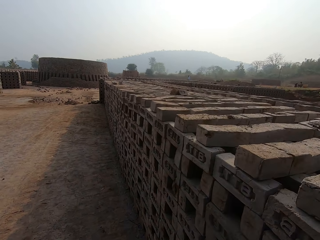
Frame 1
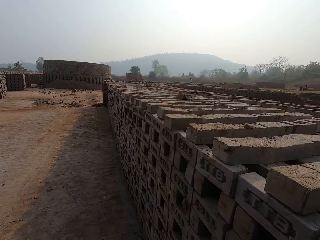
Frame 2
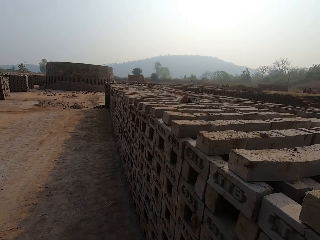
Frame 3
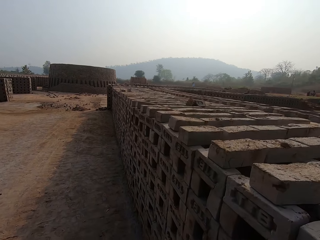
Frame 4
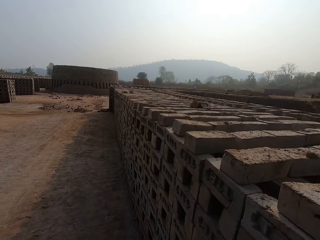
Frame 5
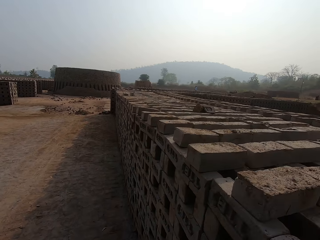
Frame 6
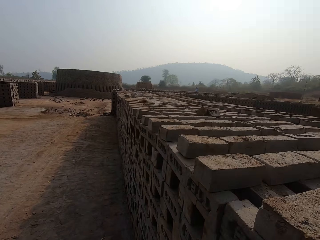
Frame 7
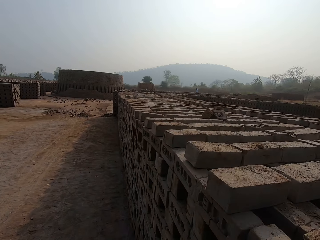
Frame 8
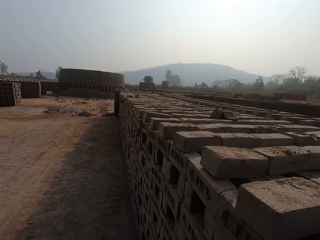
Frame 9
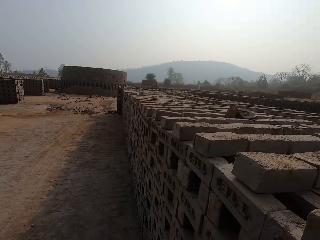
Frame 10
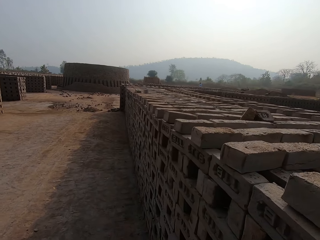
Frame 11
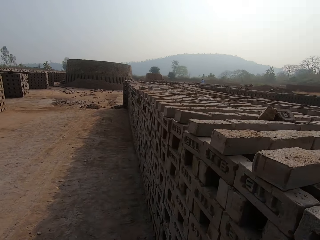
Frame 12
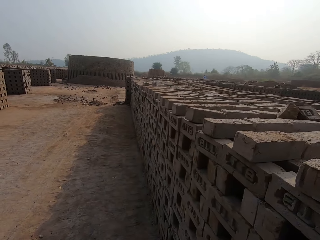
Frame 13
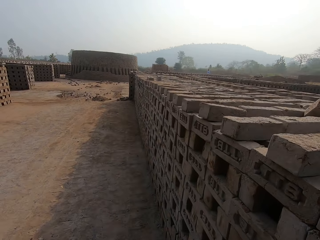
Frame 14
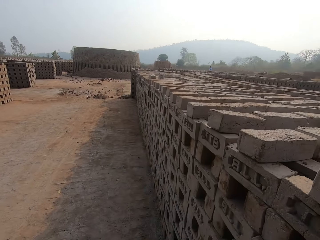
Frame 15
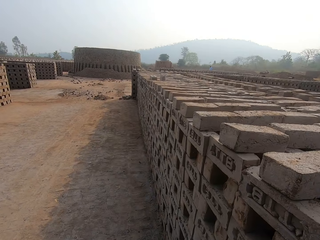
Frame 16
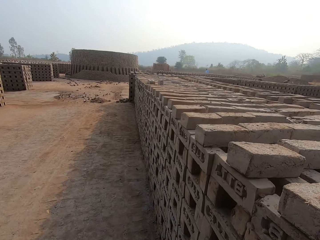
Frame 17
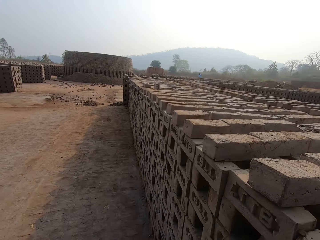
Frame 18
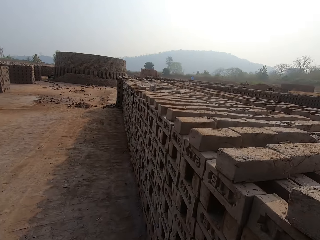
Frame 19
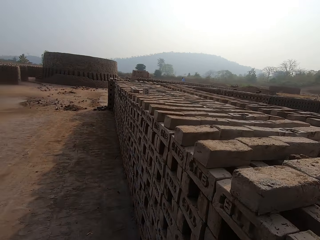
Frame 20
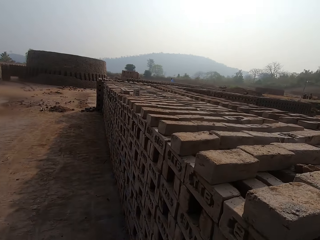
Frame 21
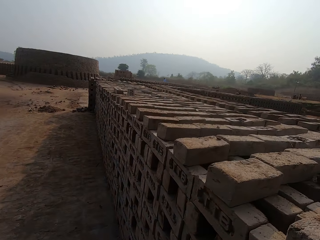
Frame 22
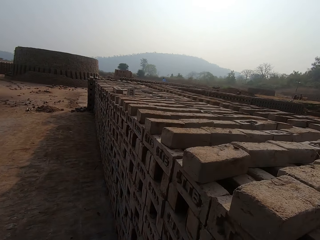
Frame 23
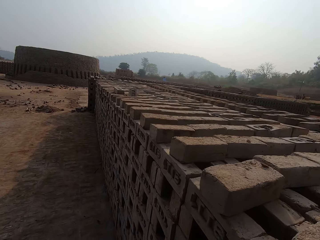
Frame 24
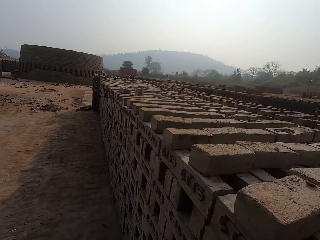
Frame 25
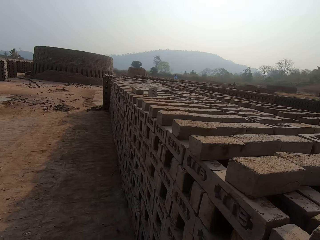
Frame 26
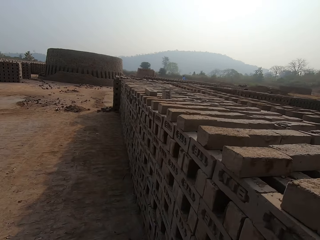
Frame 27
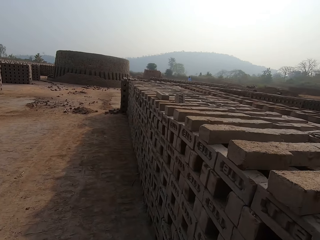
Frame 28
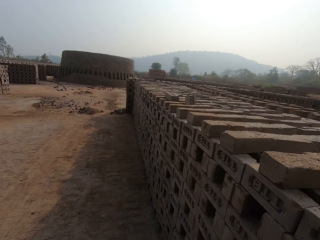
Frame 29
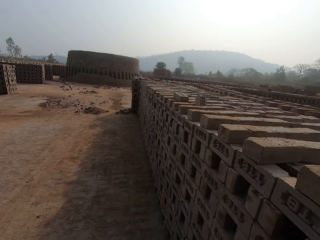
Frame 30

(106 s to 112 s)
The camera wearer walks around the concrete blocks.

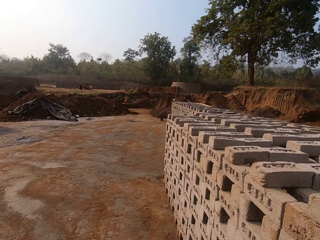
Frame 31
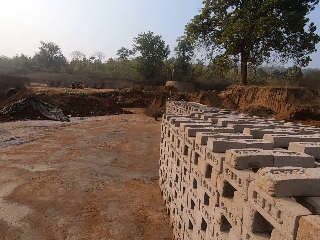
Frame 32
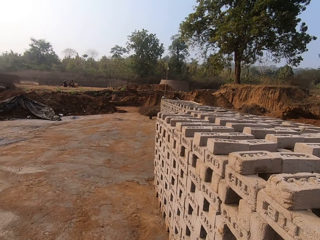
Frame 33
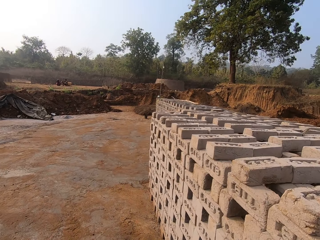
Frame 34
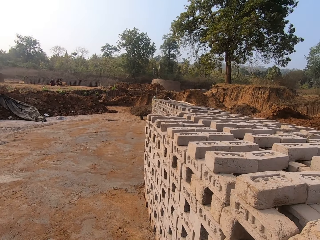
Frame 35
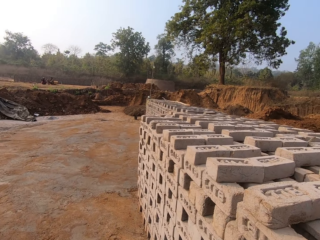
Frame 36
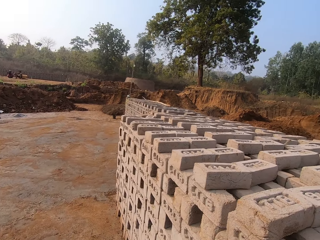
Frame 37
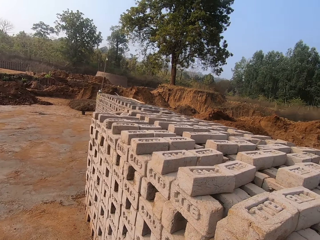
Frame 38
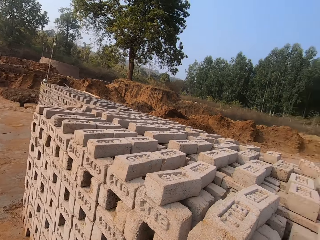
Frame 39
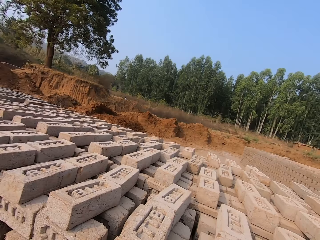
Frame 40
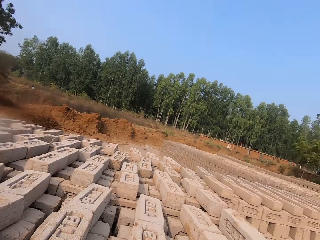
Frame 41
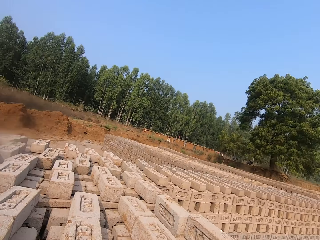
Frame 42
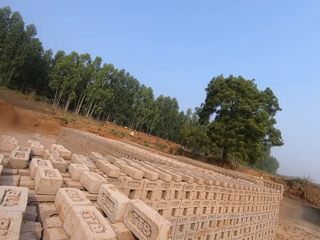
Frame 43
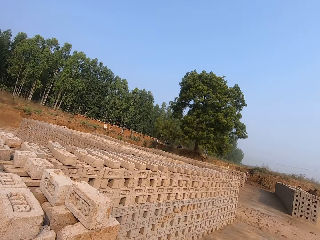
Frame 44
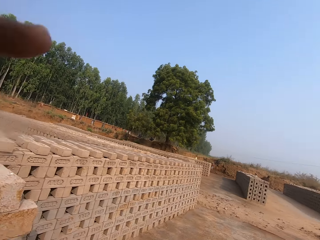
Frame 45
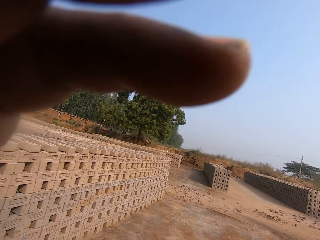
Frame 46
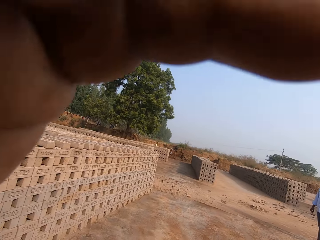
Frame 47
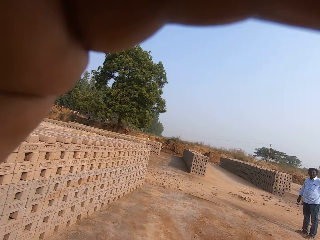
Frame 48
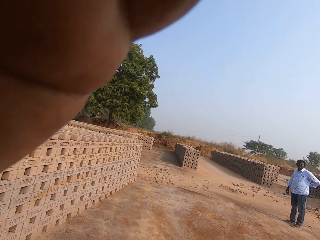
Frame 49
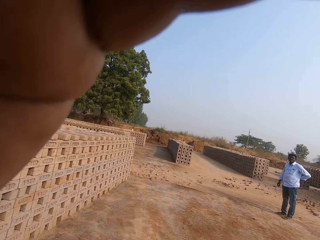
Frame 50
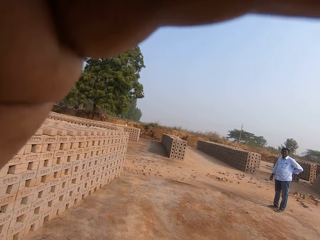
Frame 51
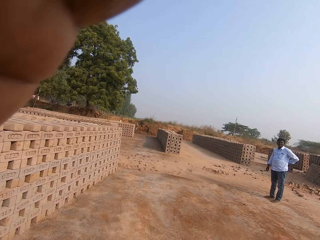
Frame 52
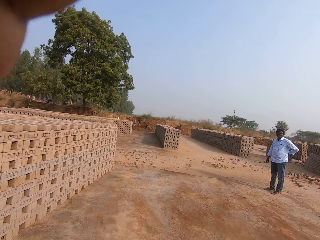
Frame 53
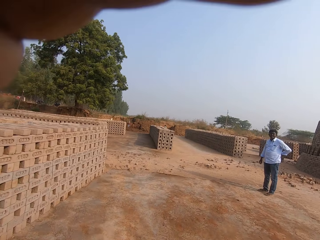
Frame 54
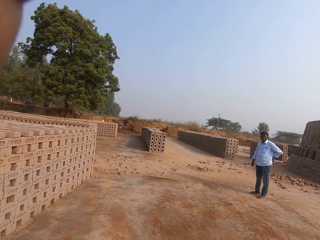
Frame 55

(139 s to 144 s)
The camera wearer interacts with a person. They look at the concrete blocks. They raise hands.
